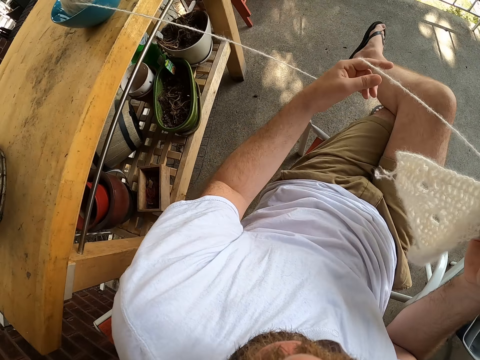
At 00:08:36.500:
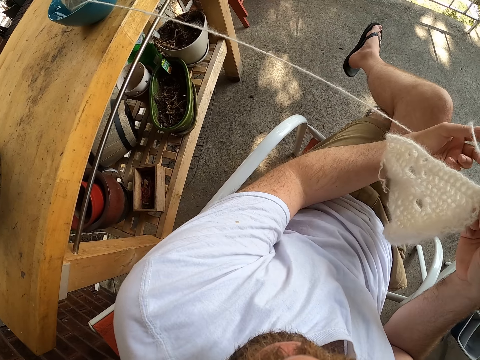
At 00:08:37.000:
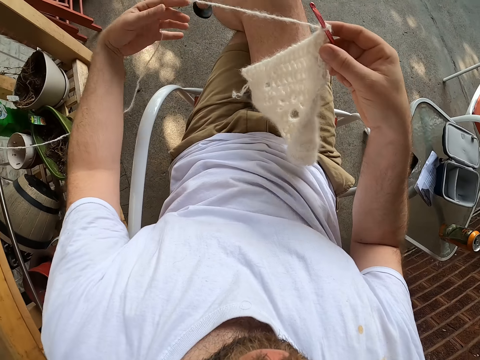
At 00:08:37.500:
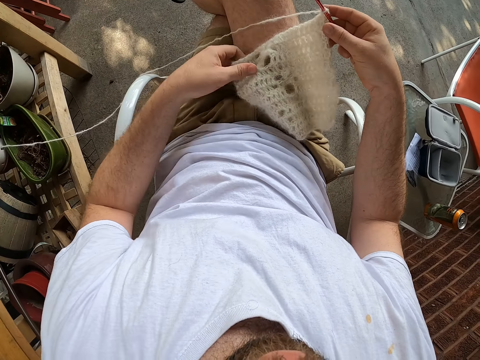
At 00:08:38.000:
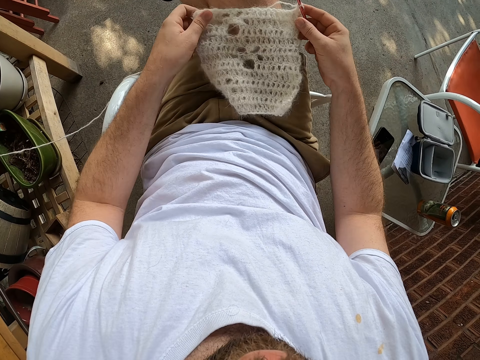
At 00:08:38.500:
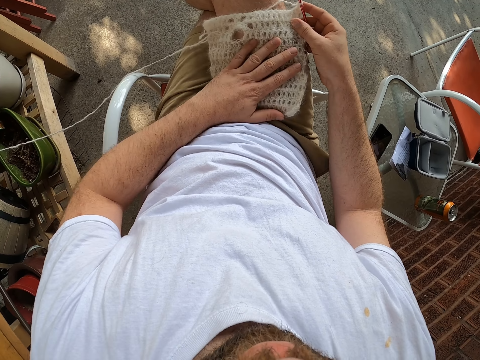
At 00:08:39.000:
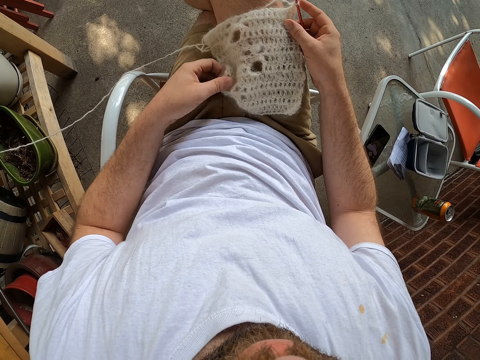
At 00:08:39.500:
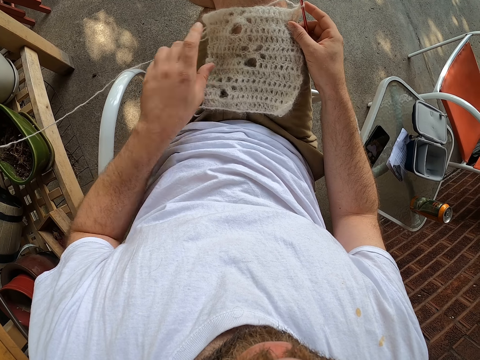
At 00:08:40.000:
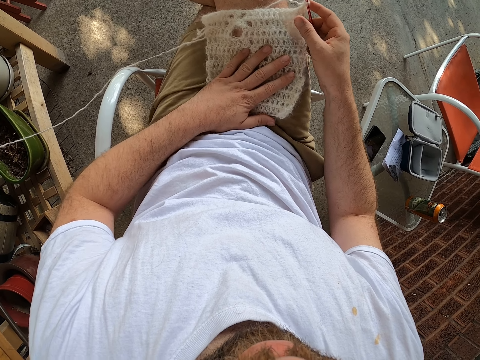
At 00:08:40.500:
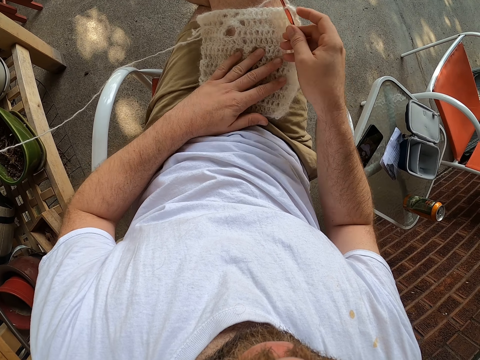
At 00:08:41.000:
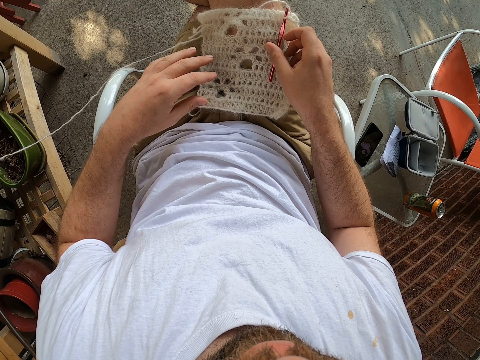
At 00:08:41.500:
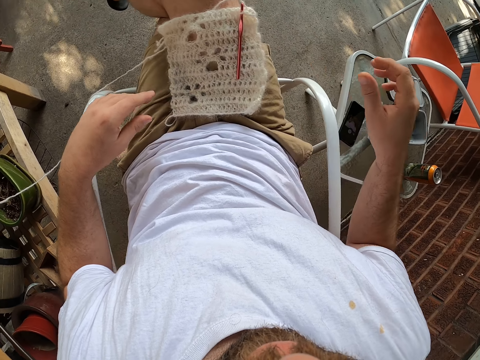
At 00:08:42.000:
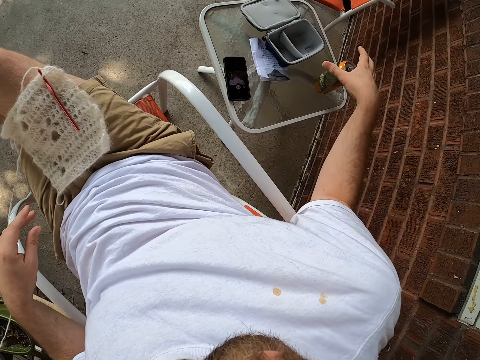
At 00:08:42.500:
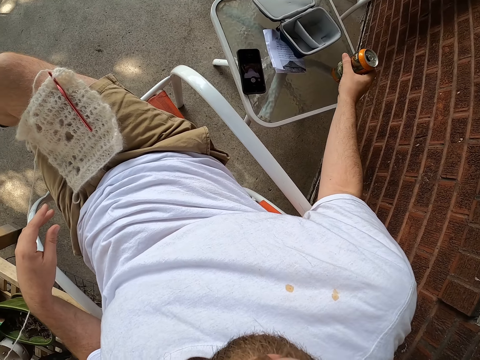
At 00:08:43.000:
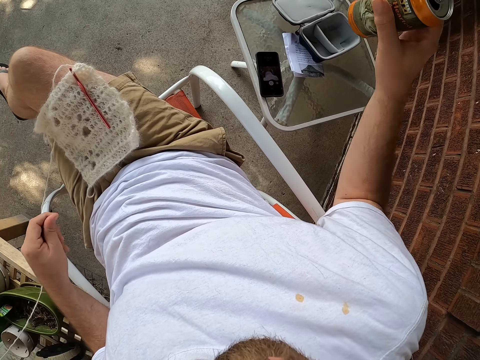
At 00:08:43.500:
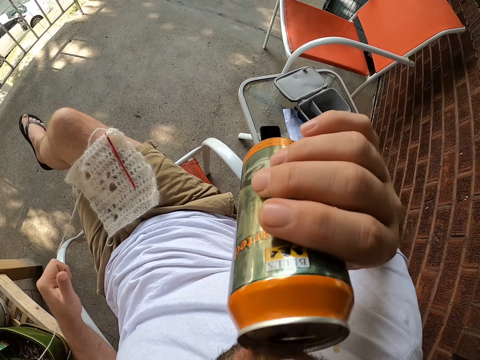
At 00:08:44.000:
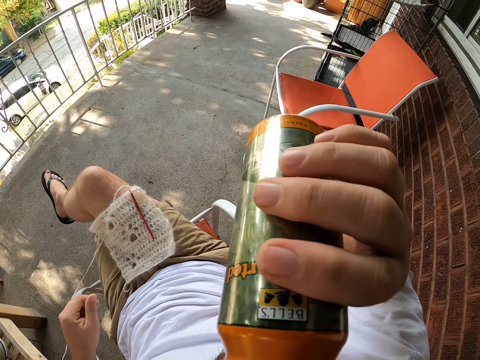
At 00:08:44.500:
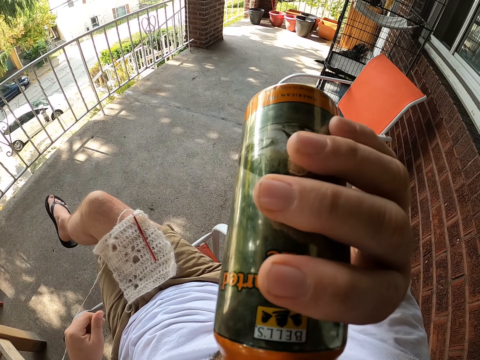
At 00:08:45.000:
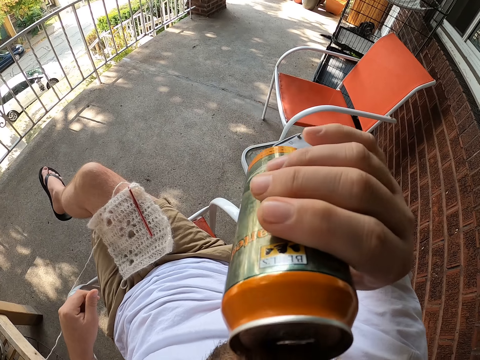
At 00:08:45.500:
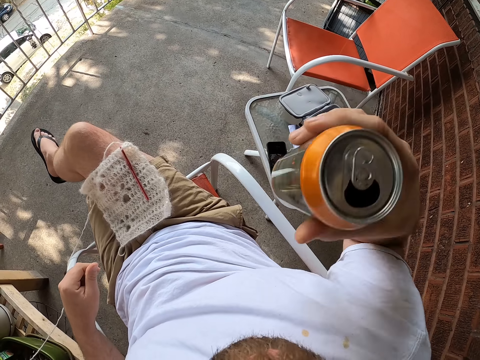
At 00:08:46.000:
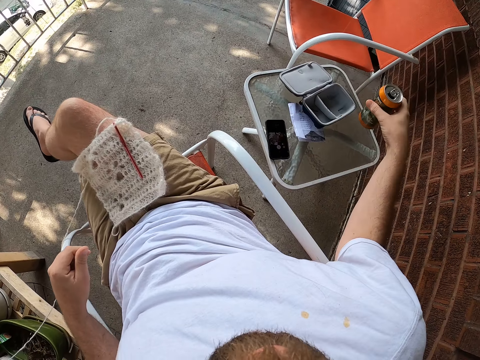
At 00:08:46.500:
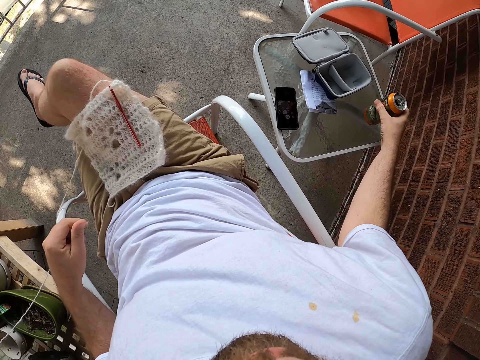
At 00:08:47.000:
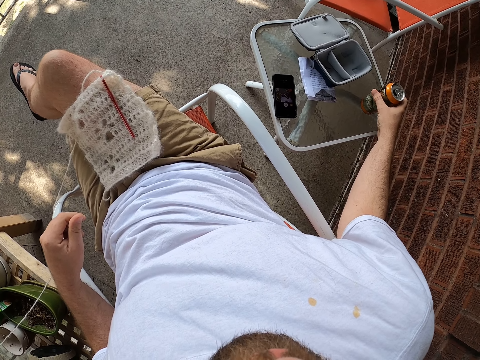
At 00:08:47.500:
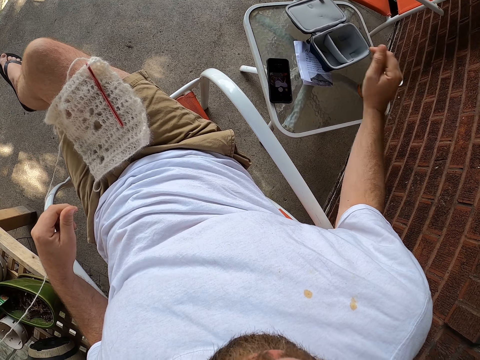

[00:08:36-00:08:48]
The camera wearer pulls the wool with his left hand. He adjusts a knitting thread. He drops the cloth or fabric on his lap. He places his left hand on the cloth. He adjusts the cloth with his left hand. He places his left hand on the cloth. He holds the fabric. He puts the crochet hook on the knitted fabric on the lap. He moves the camera around. He picks up the can drink or beverage can from the coffee table with his right hand. He holds the beverage can. He drinks the content of the can drink. He drops the can drink on the table.
